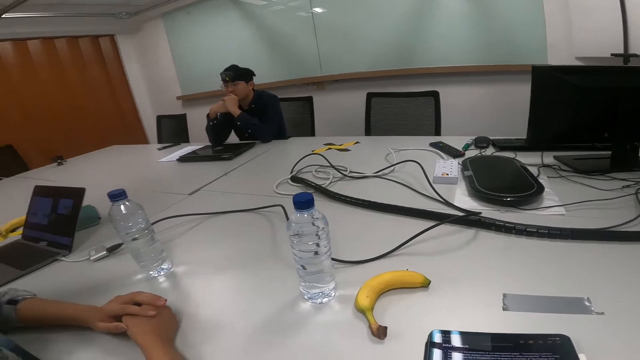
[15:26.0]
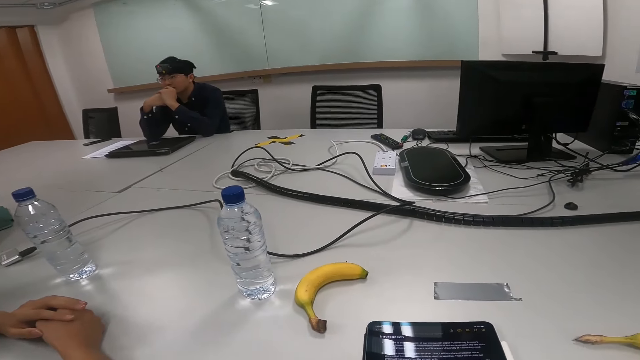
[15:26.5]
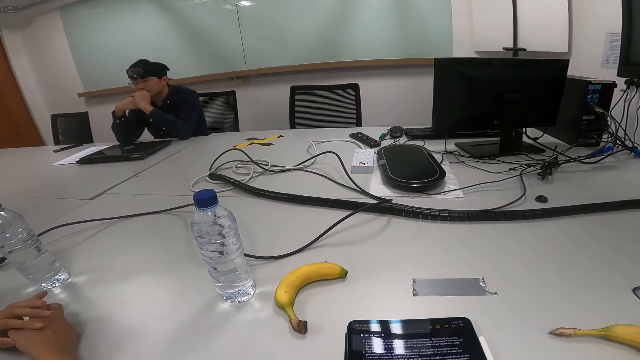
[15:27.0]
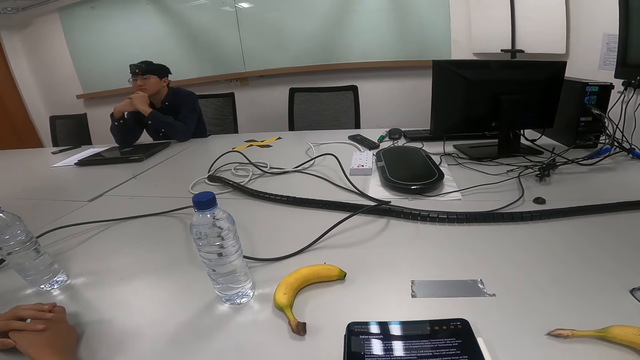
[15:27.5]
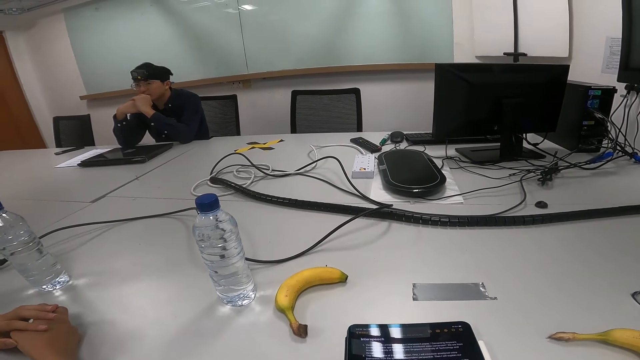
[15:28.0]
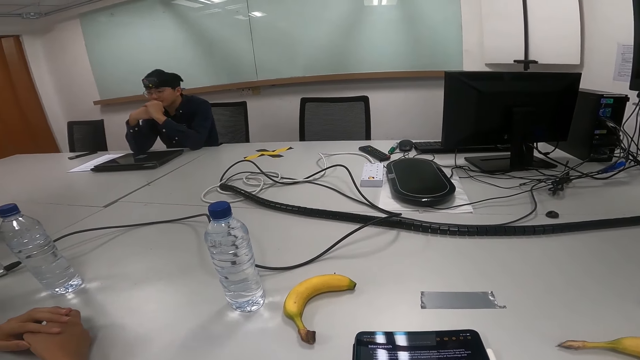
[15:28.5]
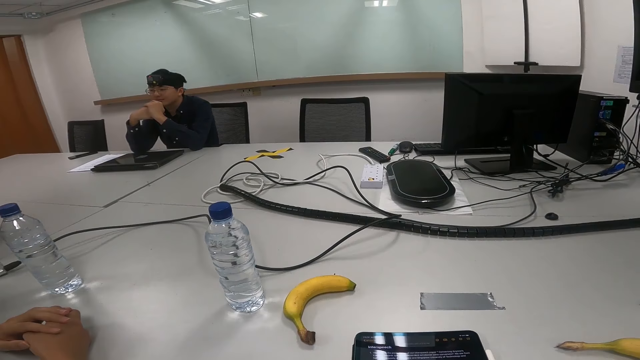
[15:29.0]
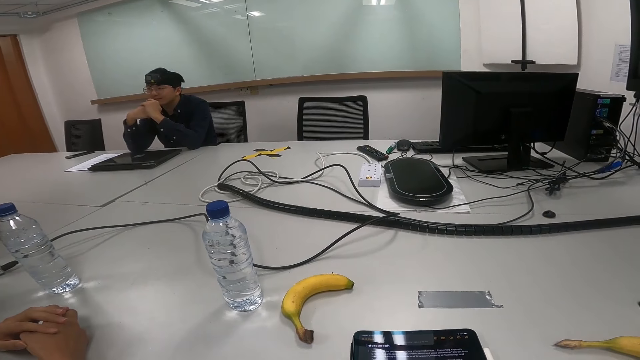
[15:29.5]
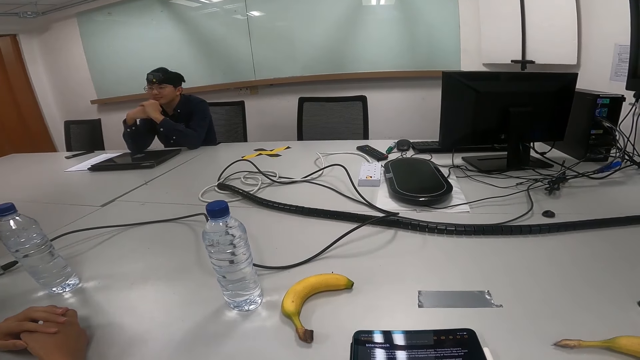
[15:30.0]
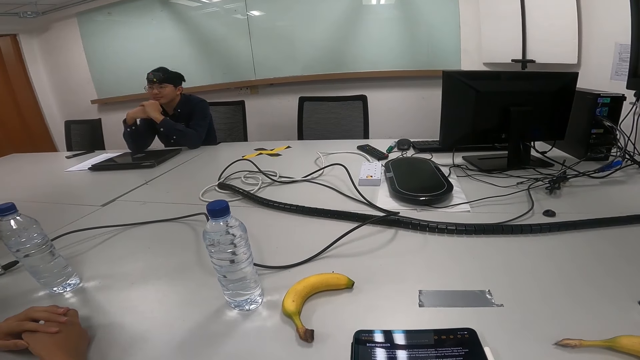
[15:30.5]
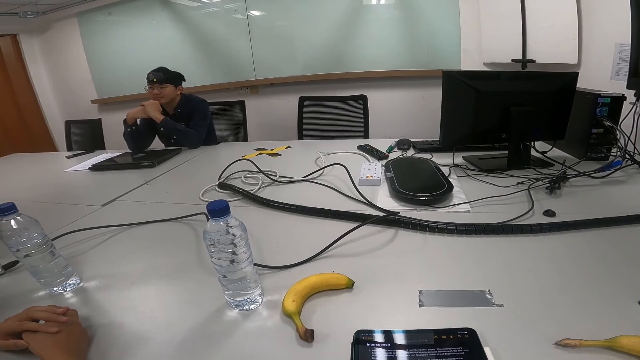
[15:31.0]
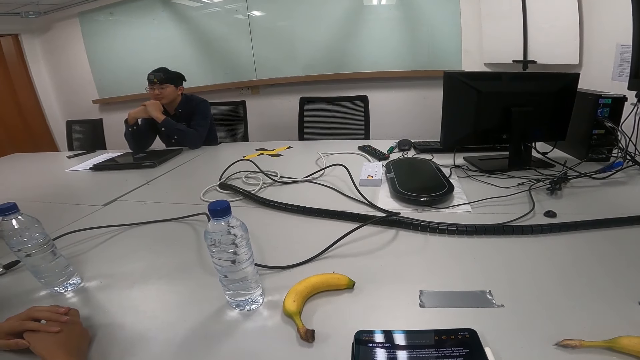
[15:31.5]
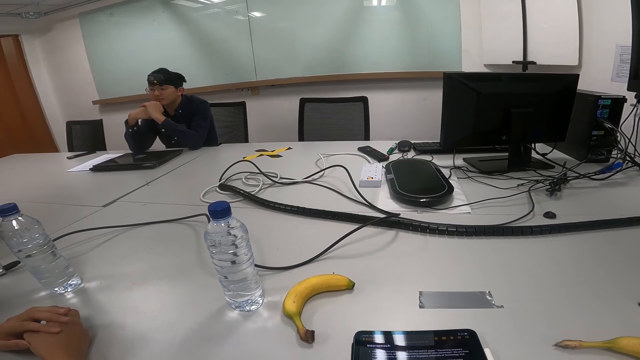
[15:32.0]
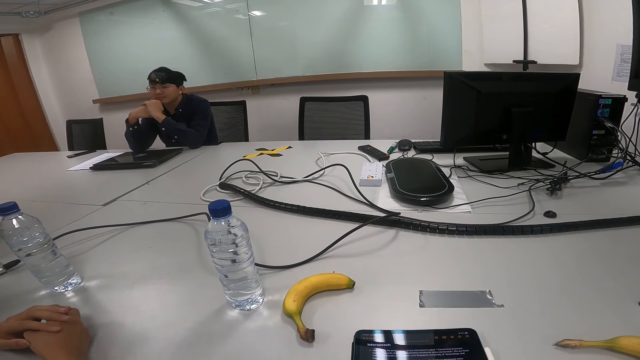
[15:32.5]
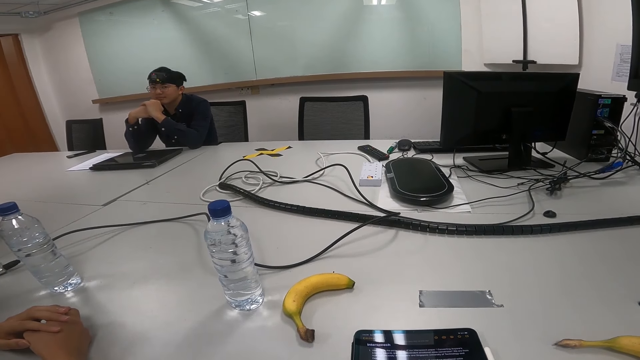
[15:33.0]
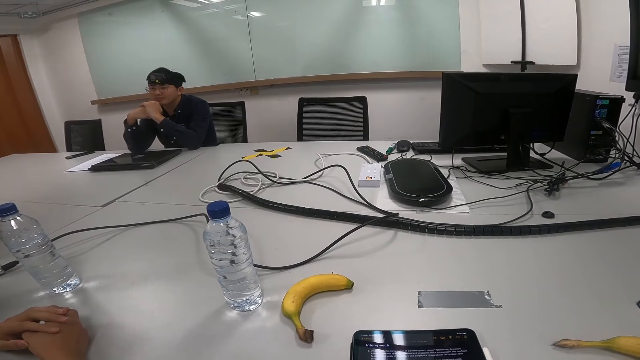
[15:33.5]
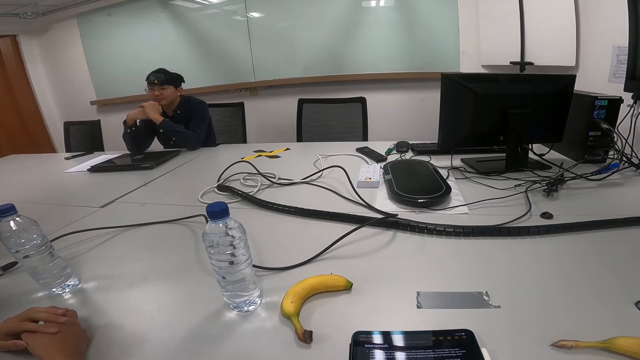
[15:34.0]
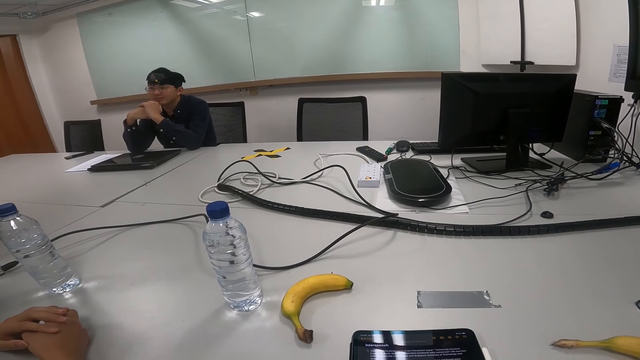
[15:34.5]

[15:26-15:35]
A person nods the head.

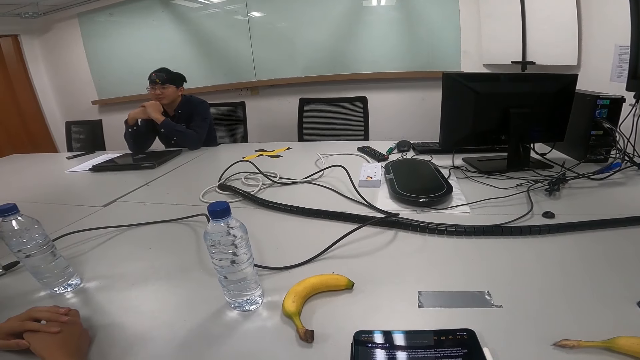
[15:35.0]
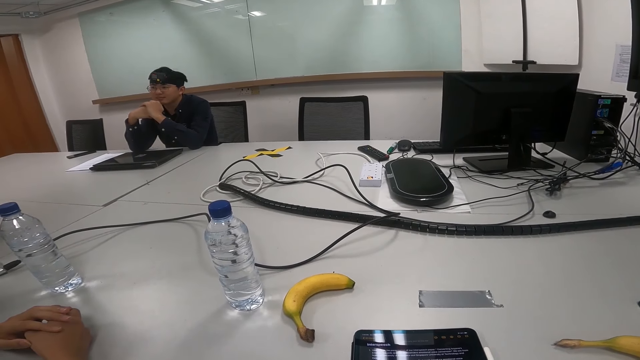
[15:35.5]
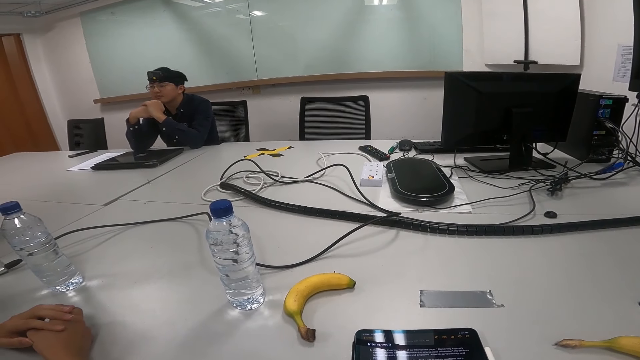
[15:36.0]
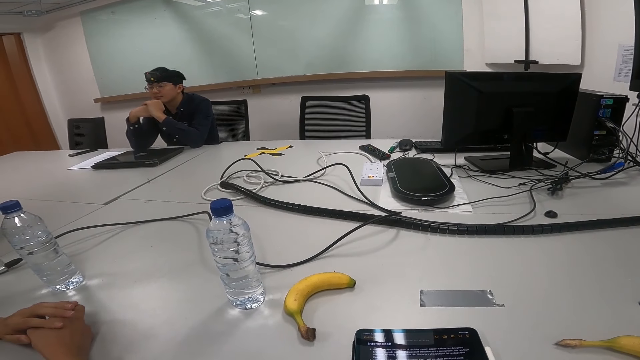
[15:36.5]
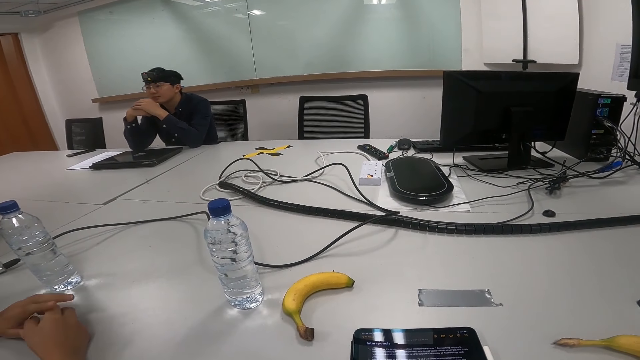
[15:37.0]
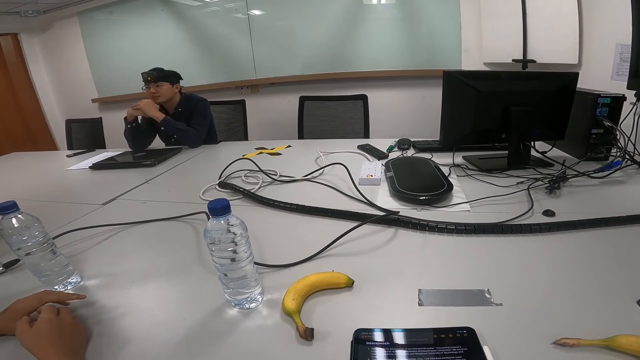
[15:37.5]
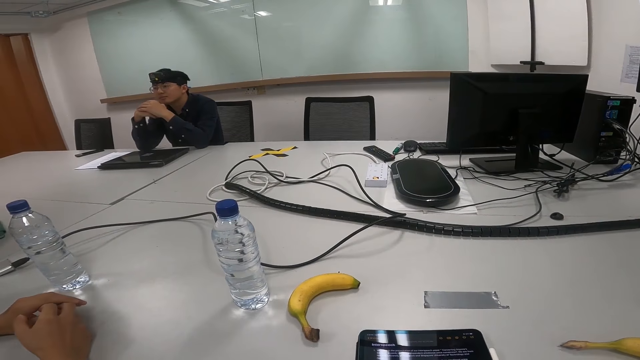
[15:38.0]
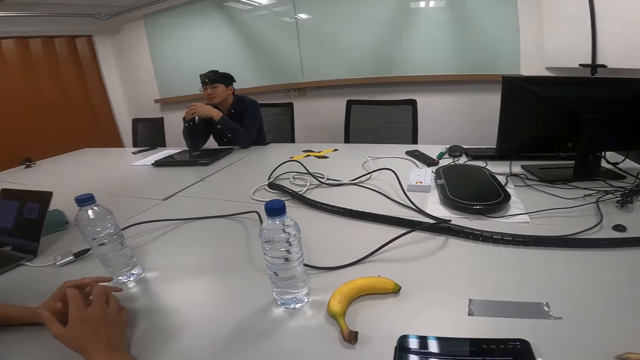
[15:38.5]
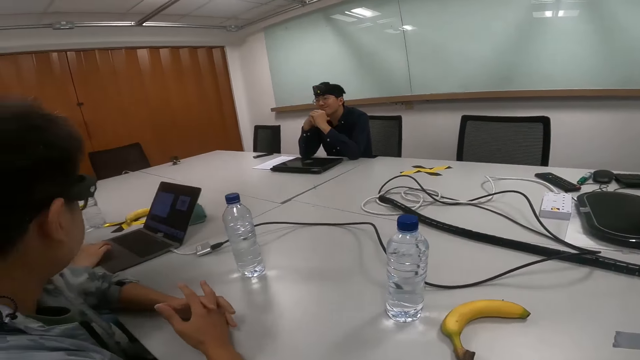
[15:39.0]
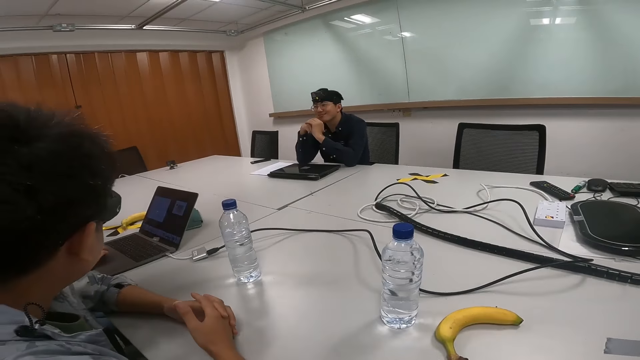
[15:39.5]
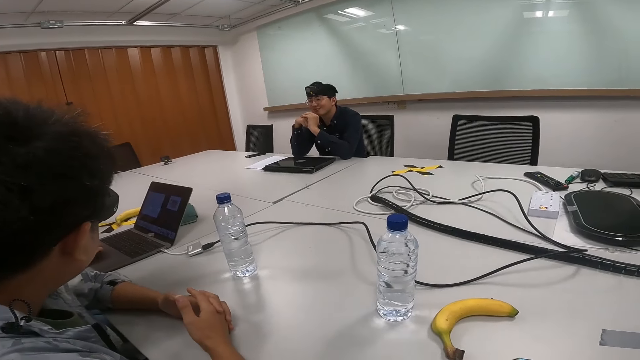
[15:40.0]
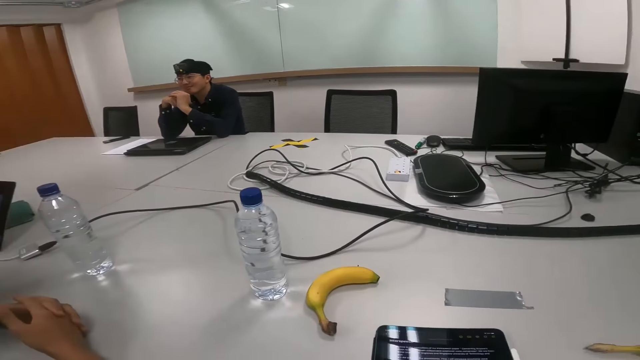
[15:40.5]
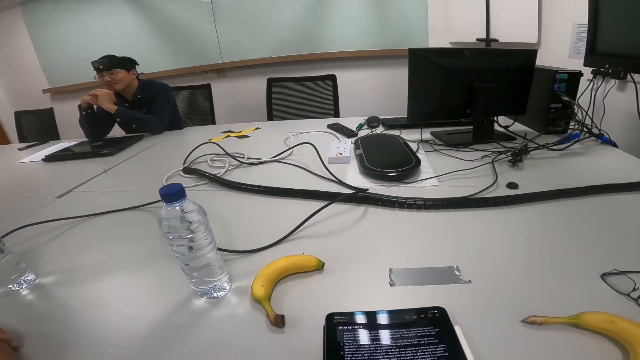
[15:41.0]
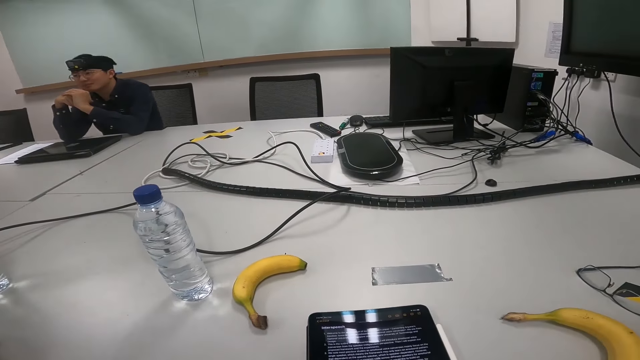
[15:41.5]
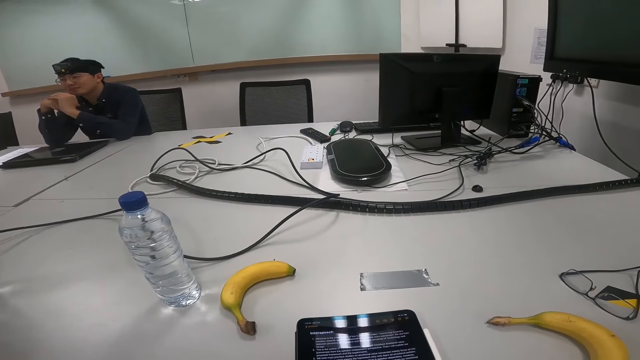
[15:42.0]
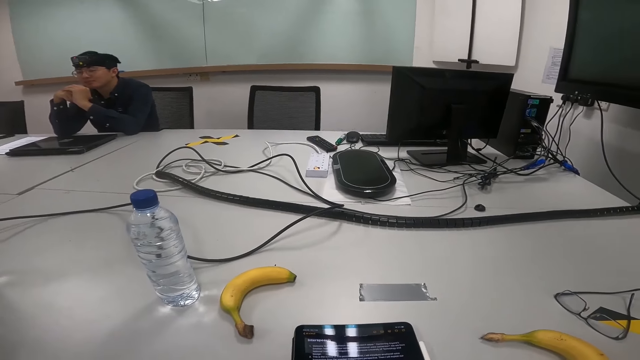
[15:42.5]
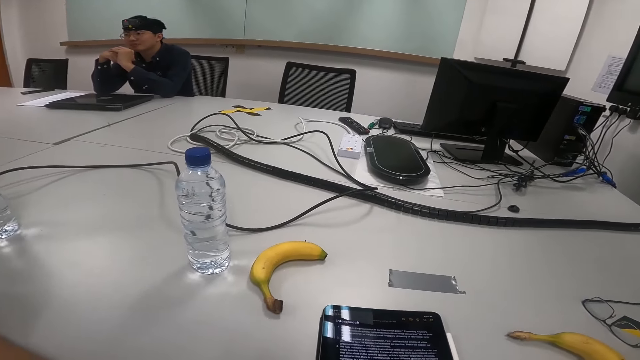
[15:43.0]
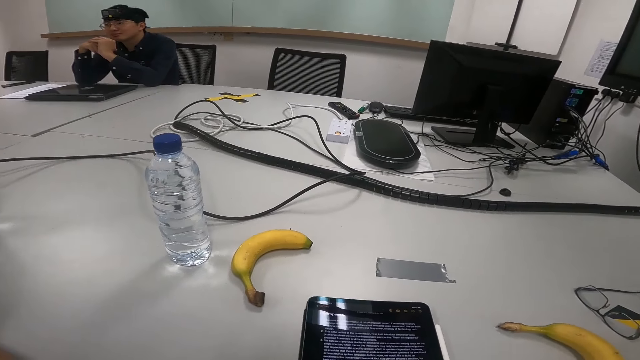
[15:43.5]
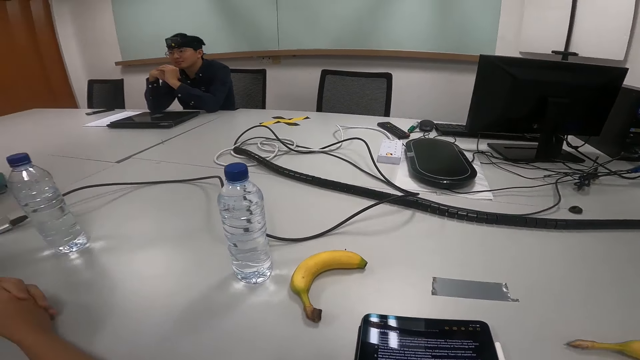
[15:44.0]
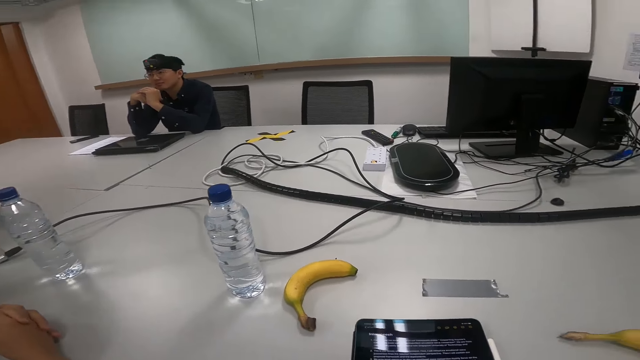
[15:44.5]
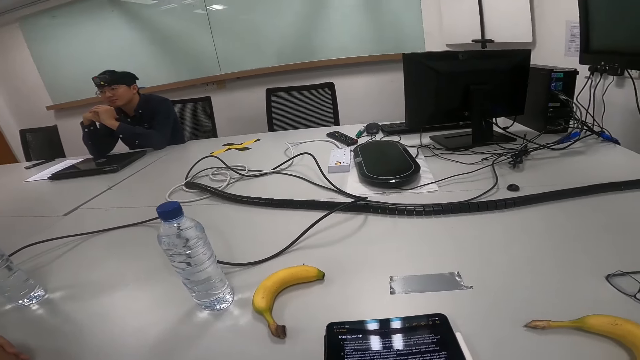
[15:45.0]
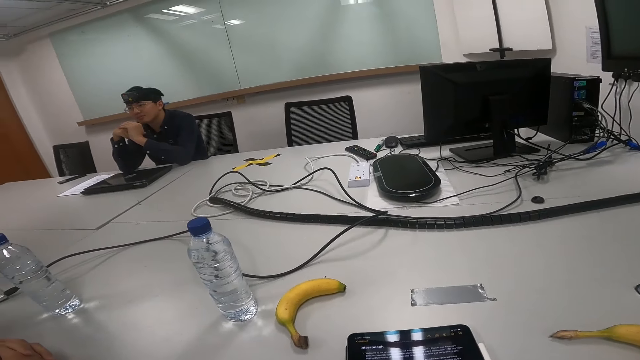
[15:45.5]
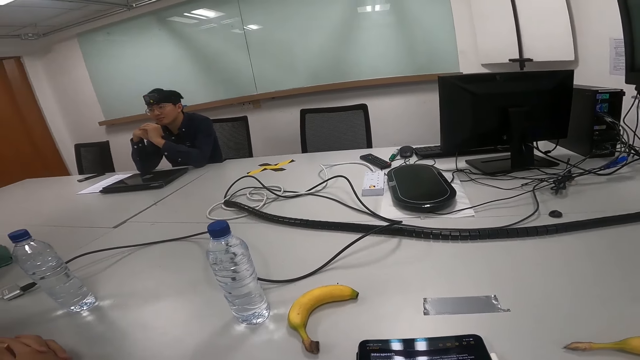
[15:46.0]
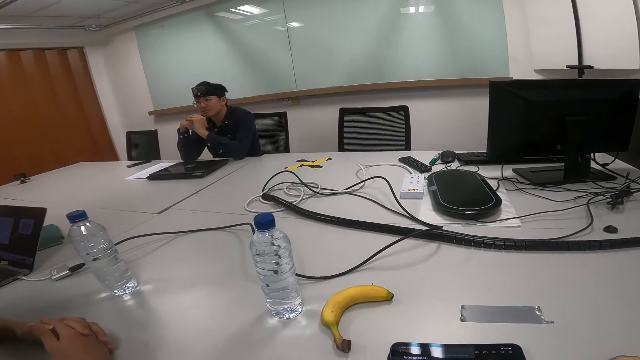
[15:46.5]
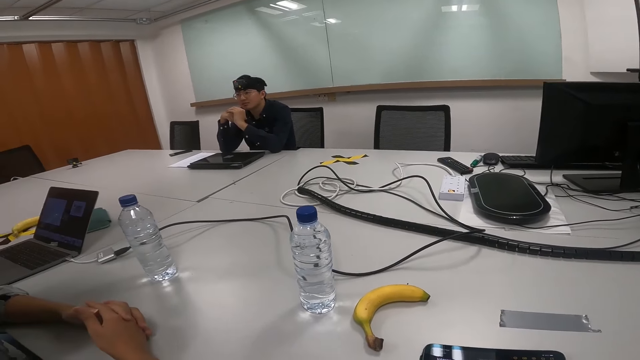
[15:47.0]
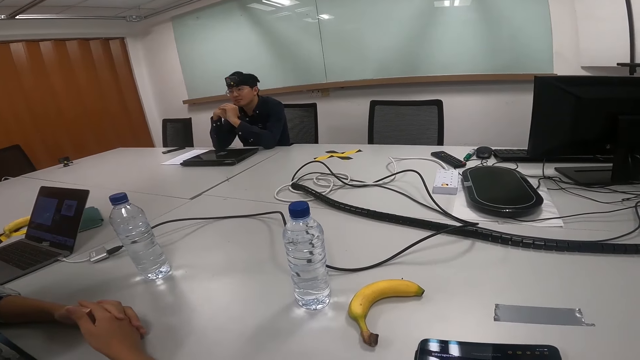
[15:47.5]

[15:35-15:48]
A person moves hands on the table. Another person clicks on a laptop.
